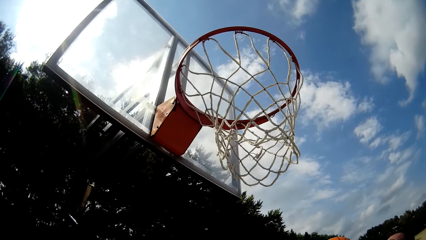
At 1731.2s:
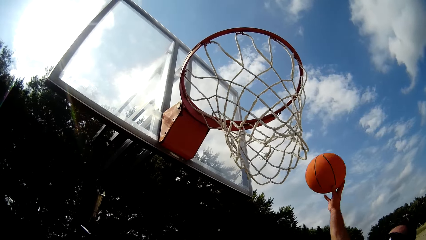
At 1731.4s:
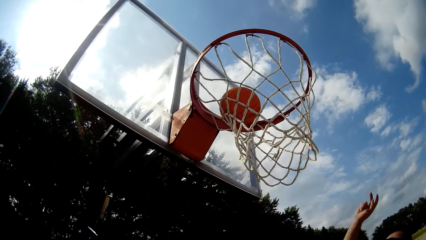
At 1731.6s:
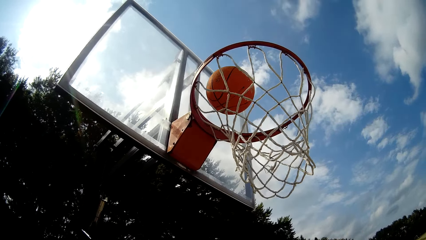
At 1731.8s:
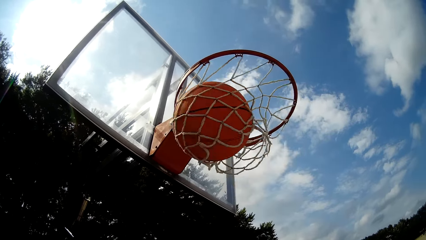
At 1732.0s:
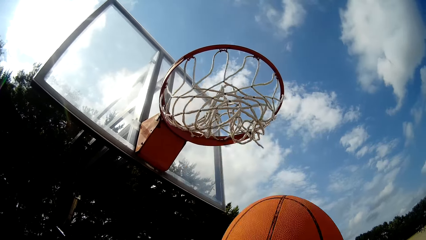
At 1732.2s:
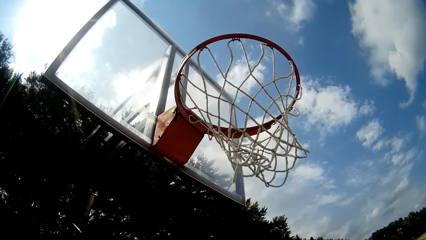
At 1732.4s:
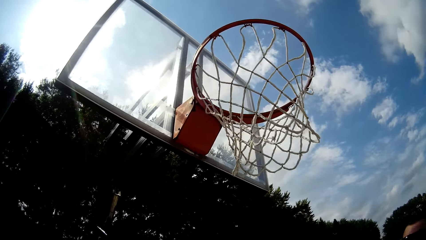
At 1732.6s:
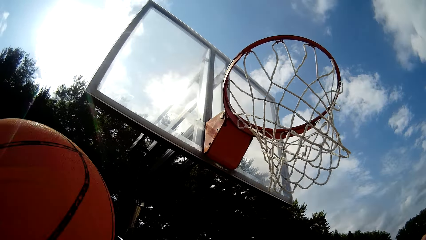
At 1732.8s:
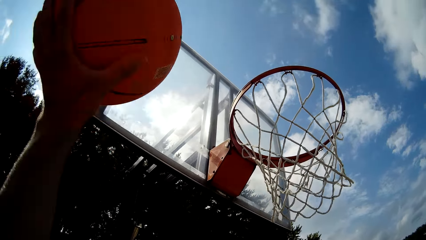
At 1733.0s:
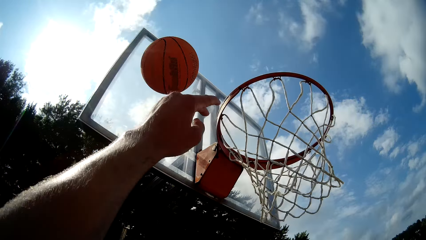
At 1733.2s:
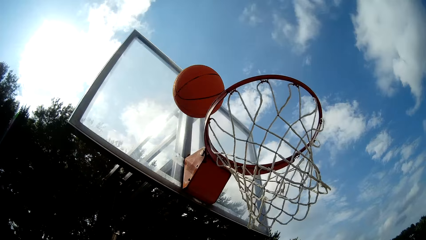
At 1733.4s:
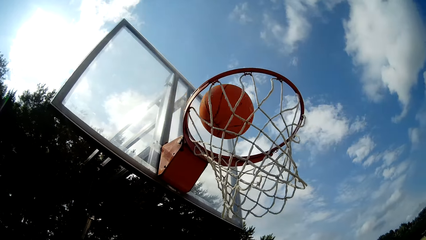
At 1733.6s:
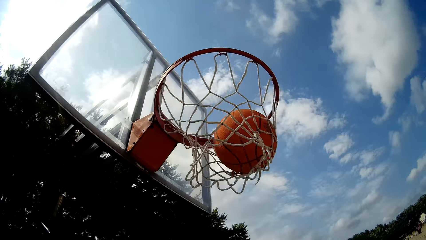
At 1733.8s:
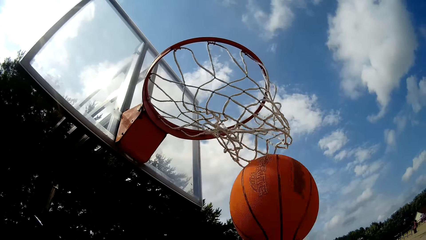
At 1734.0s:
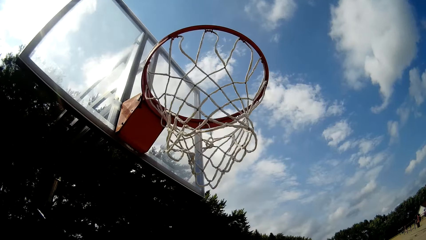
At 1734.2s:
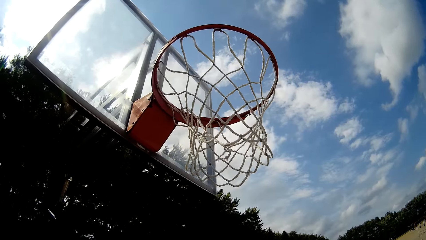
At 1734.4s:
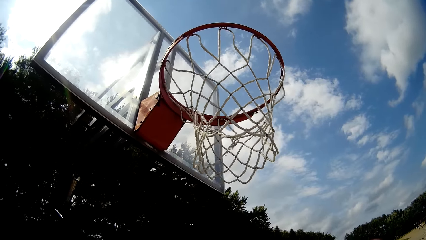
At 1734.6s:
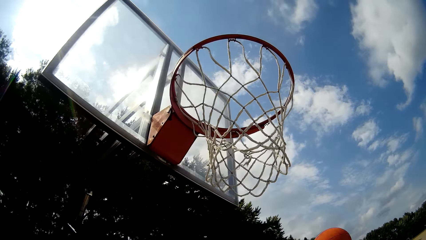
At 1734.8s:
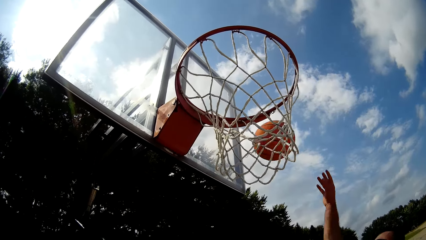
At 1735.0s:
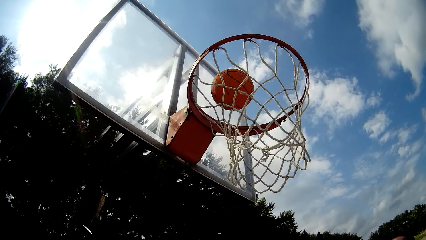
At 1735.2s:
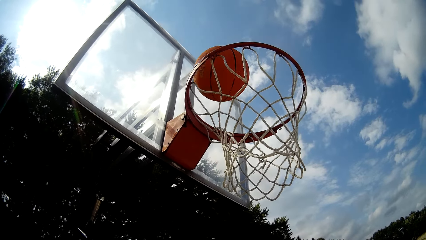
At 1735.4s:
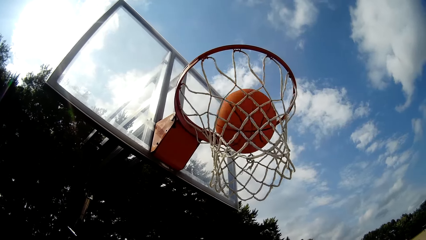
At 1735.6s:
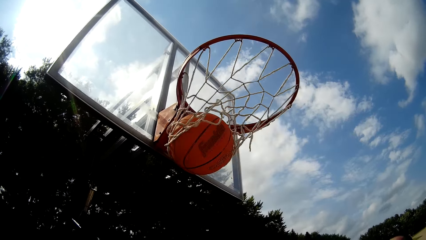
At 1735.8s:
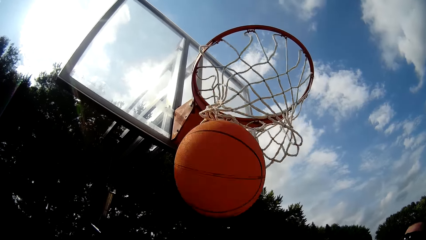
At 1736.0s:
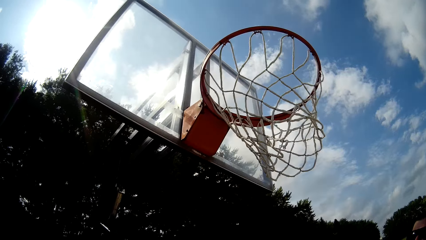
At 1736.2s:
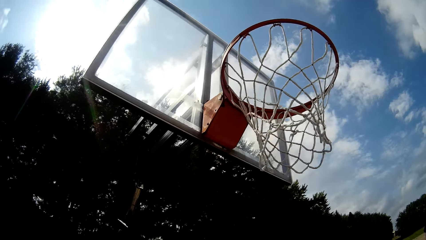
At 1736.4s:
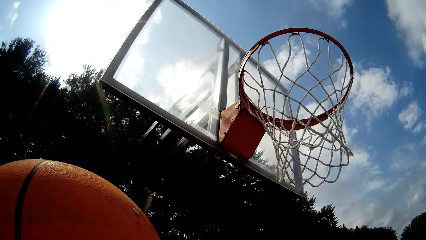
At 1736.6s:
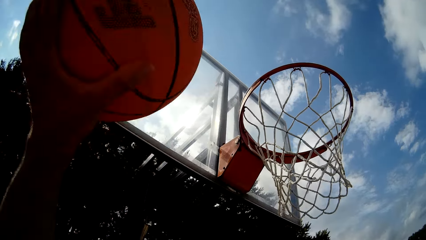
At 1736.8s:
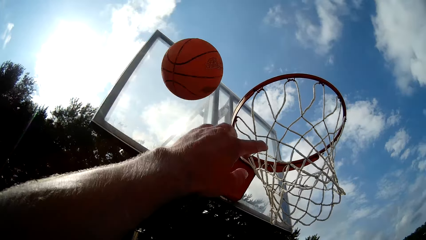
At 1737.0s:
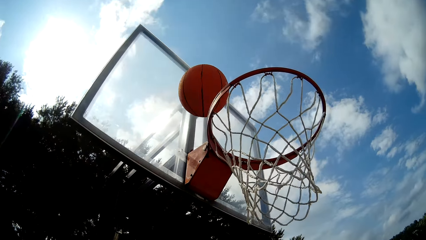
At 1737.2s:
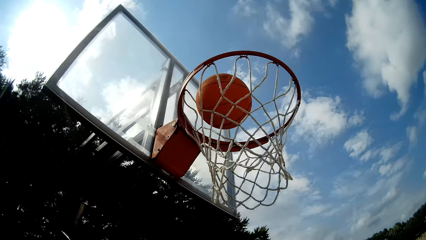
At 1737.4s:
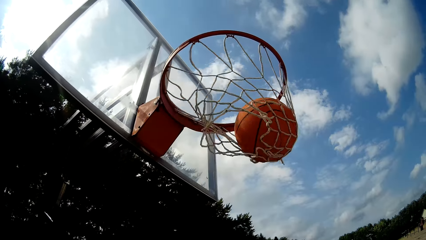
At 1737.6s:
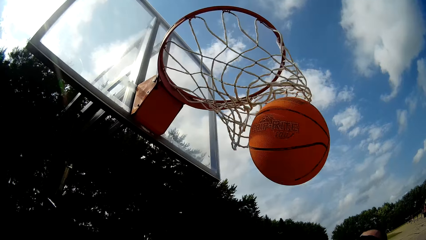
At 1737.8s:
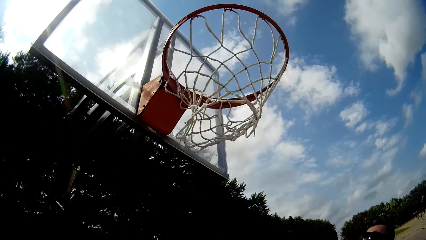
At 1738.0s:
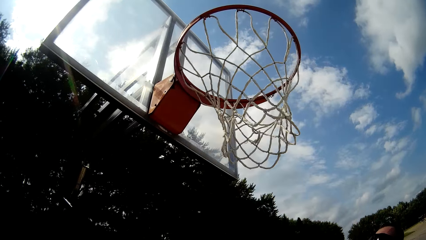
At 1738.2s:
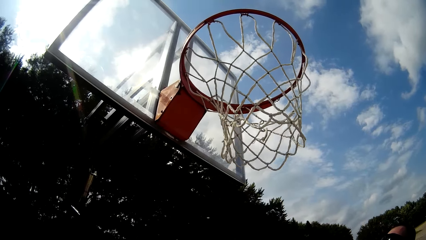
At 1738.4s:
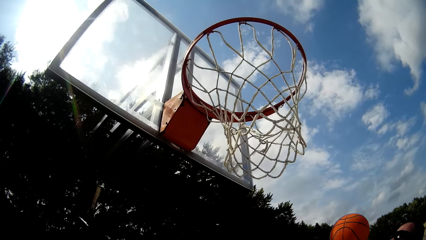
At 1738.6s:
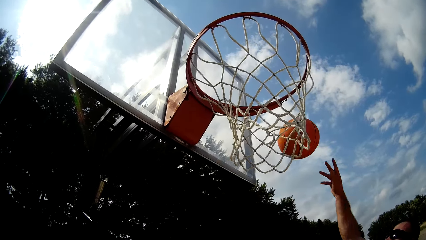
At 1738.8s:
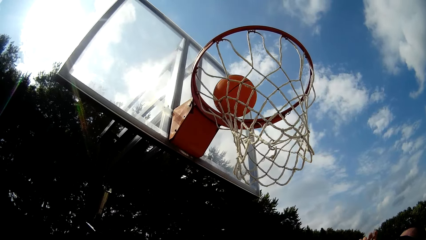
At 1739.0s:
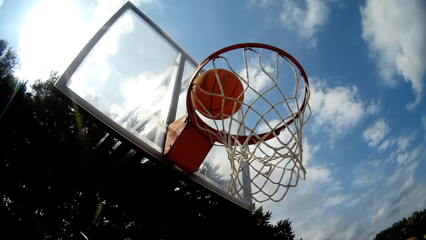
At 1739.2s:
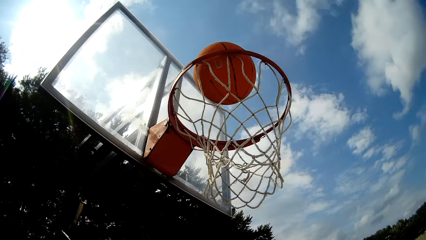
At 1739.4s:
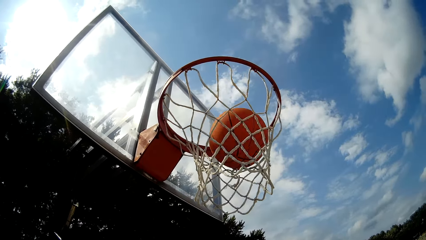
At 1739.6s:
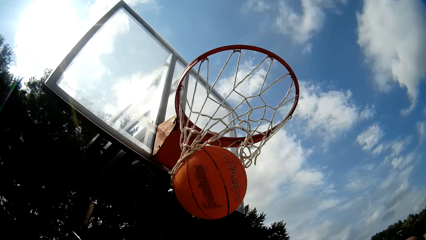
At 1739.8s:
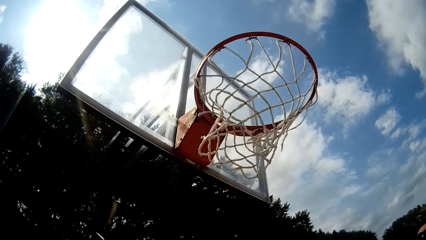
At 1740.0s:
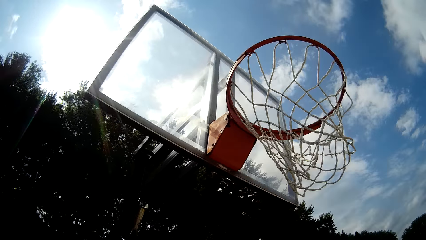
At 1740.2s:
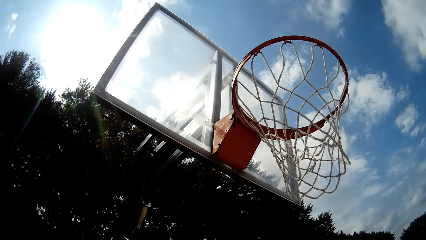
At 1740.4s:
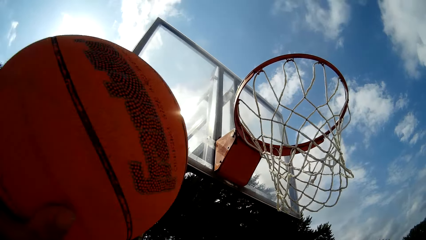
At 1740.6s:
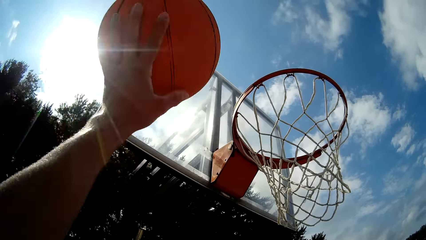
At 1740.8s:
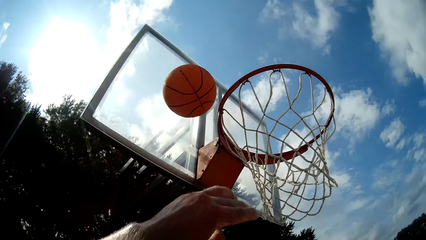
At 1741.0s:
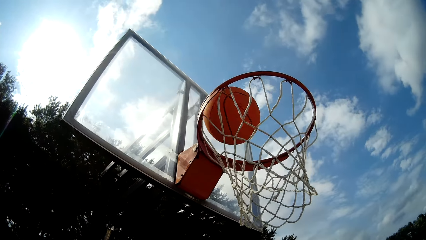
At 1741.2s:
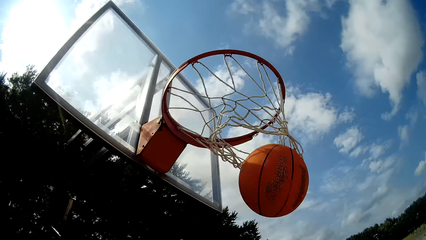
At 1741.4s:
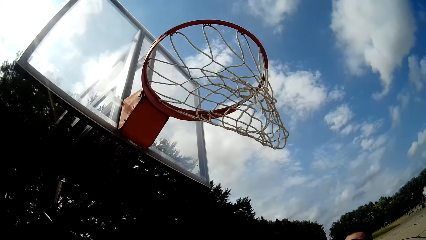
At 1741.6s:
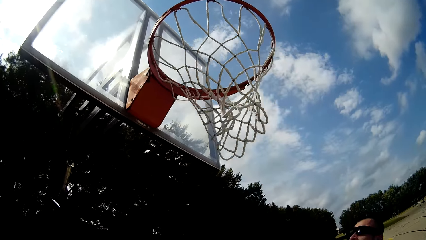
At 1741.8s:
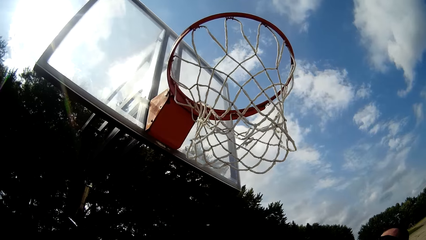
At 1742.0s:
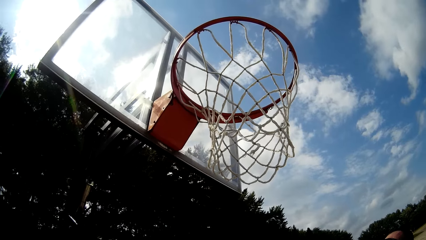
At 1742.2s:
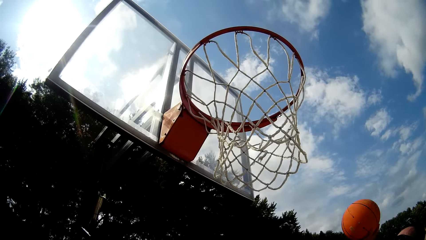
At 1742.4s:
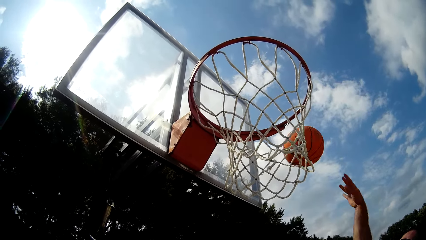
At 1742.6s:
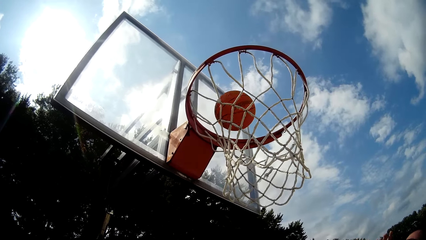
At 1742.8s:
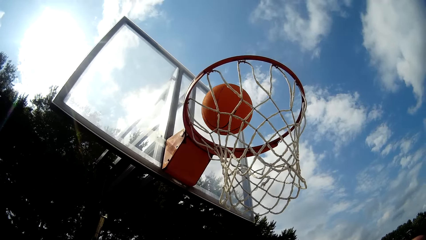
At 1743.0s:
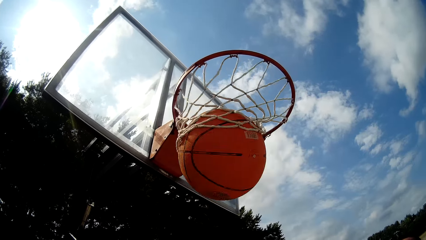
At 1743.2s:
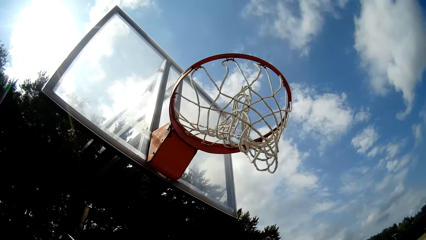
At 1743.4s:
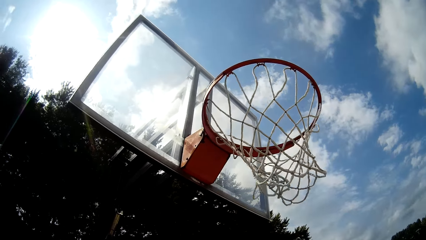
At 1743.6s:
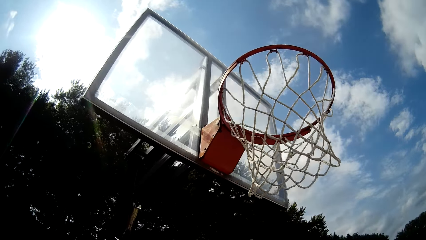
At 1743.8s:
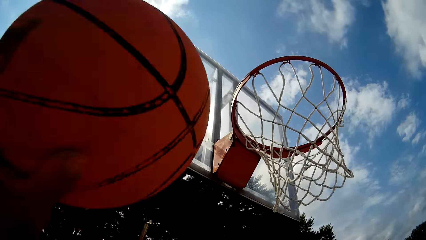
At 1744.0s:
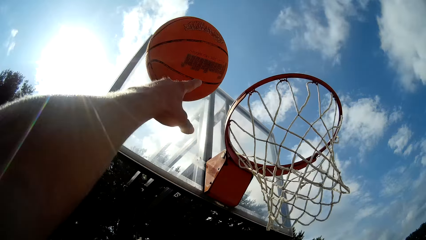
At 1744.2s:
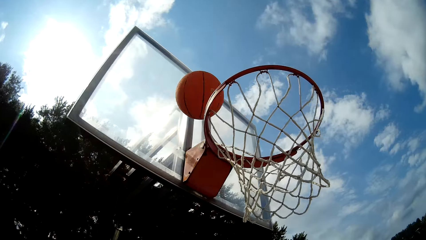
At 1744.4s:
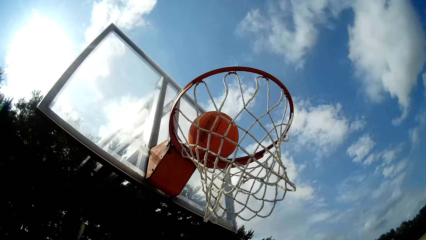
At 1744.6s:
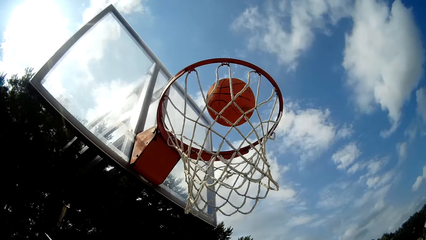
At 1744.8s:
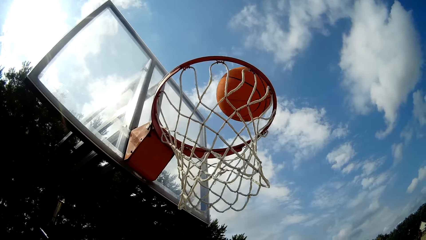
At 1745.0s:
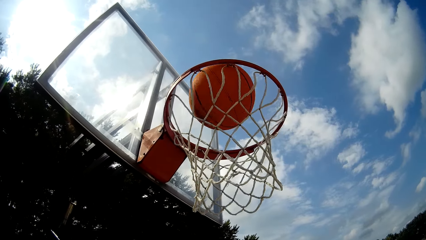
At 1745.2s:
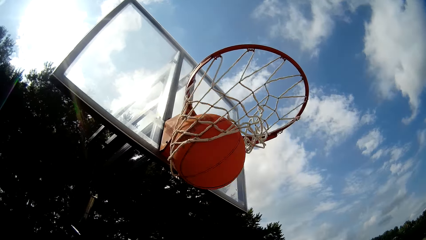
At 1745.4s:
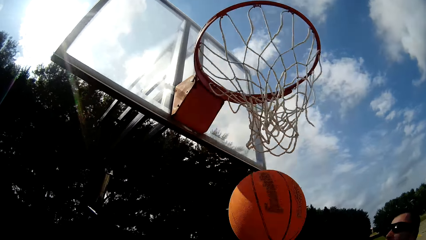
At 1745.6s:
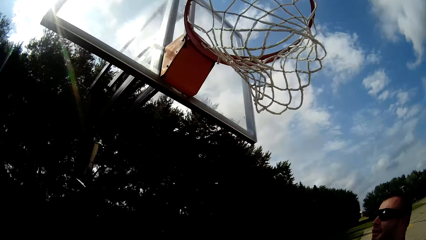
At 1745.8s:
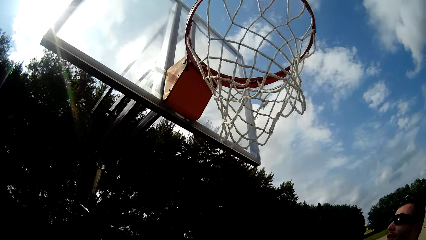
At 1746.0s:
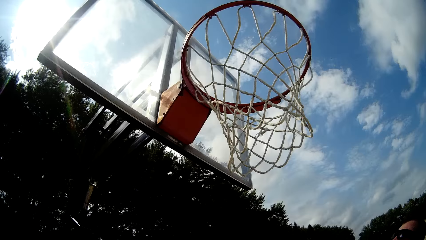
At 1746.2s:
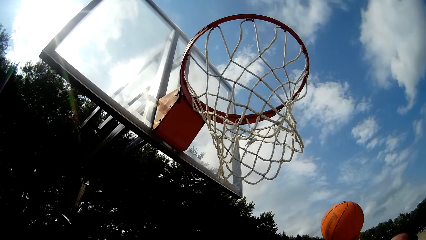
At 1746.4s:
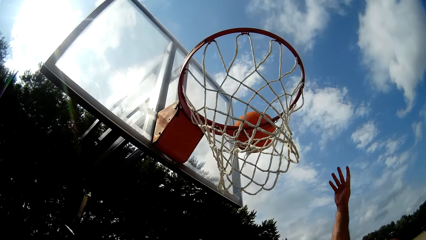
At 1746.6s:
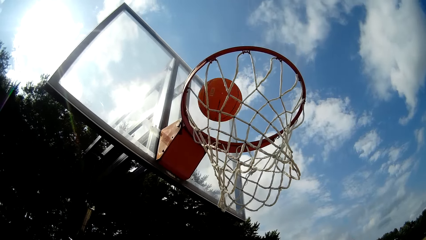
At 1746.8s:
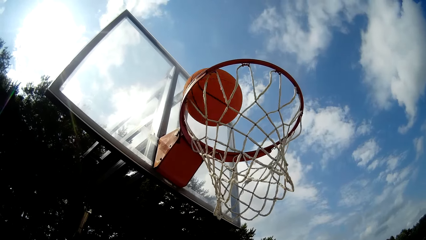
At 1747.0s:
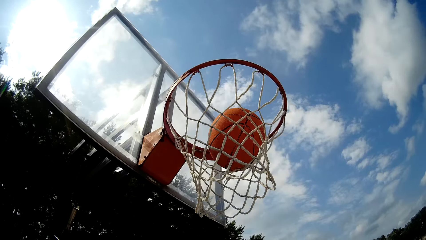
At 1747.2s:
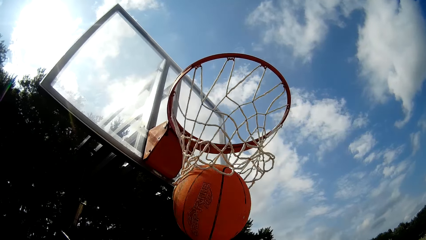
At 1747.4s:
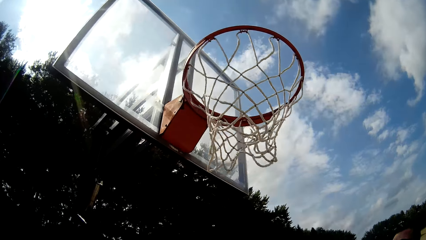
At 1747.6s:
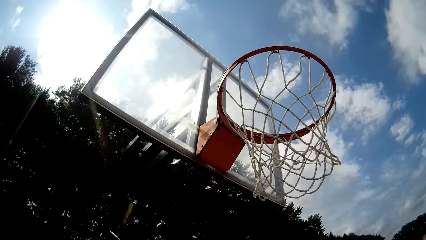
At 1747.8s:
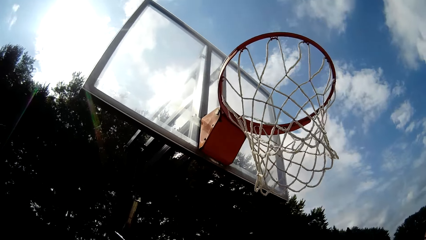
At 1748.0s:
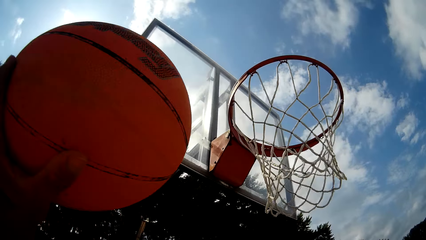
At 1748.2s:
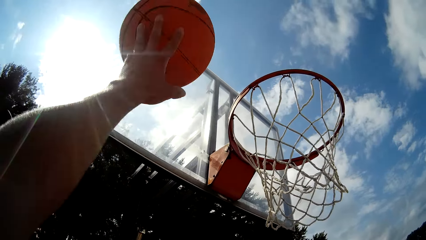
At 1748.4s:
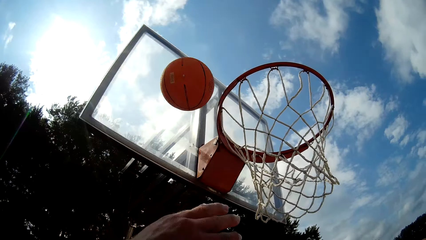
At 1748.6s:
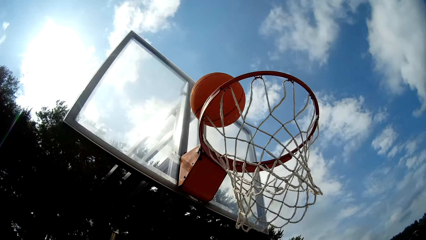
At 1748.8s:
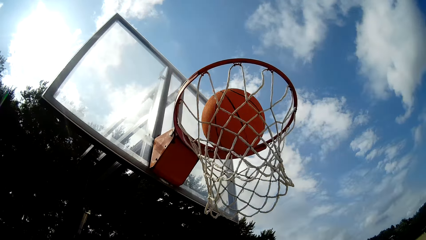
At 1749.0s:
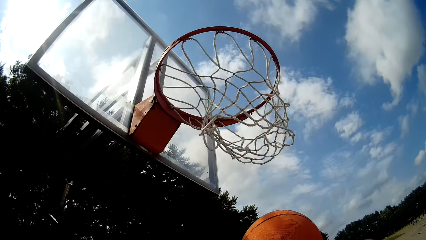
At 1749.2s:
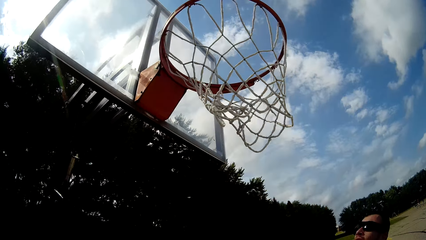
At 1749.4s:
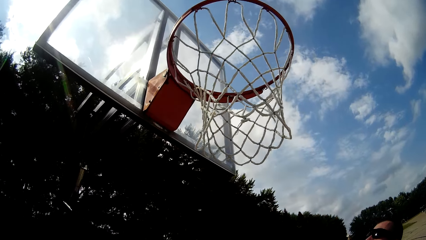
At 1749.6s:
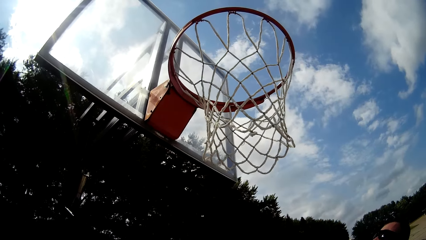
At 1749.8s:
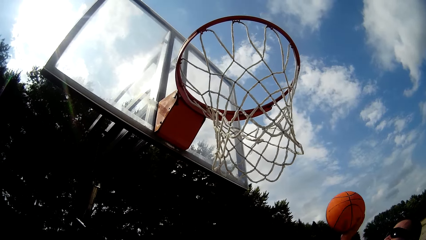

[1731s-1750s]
The man throws the basketball into the hoop with his right hand. The camera wearer throws the basketball toward the rim with his left hand. The man throws the basketball into the hoop with his right hand. The camera wearer throws the basketball toward the rim with his left hand. The man throws the basketball into the hoop with his right hand. The camera wearer throws the basketball toward the rim with his left hand. The man throws the basketball into the hoop with his right hand. The camera wearer throws the basketball toward the rim with his left hand. The man throws the basketball into the hoop with his right hand. The camera wearer throws the basketball toward the rim with his left hand.
